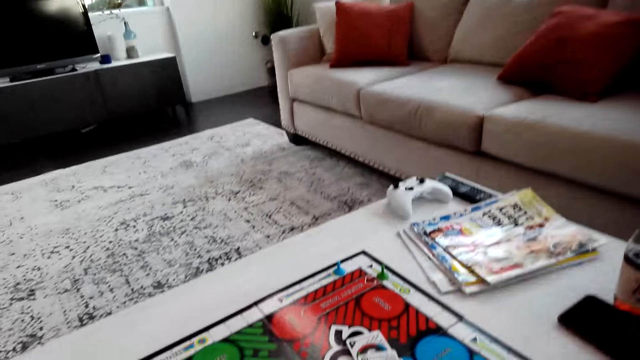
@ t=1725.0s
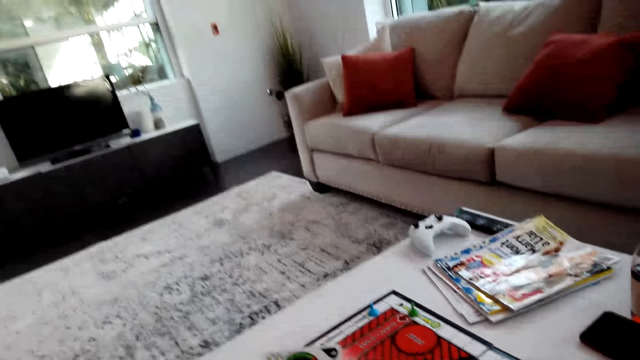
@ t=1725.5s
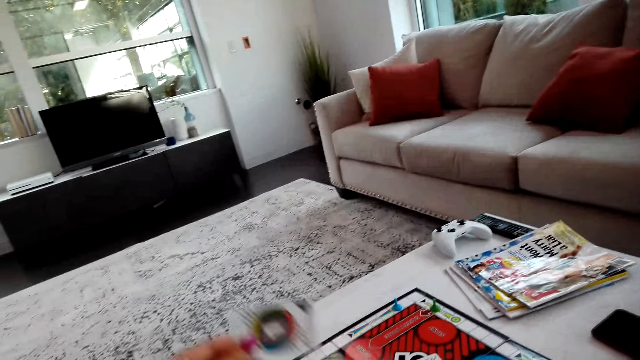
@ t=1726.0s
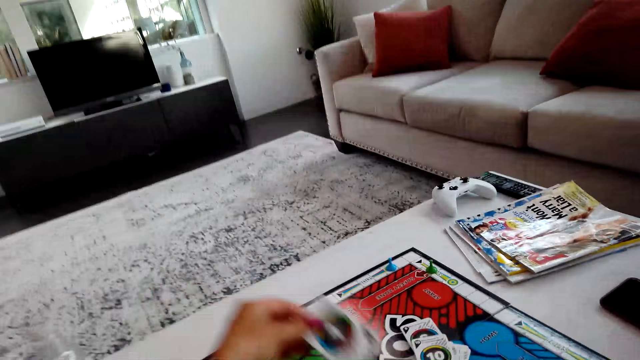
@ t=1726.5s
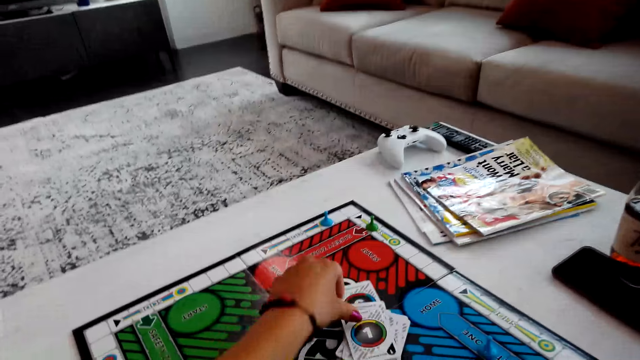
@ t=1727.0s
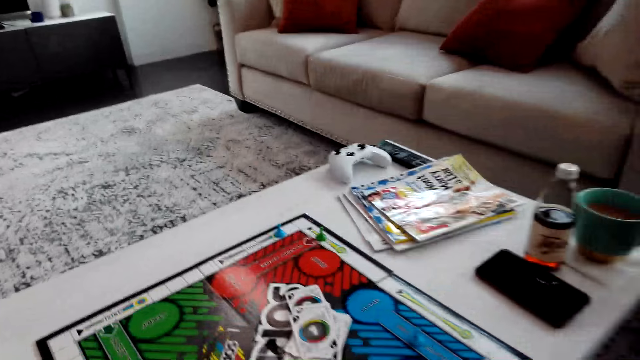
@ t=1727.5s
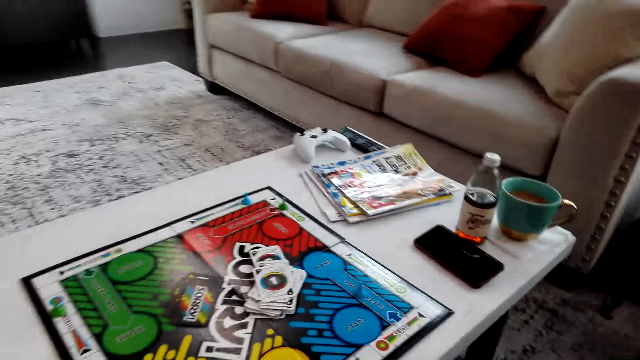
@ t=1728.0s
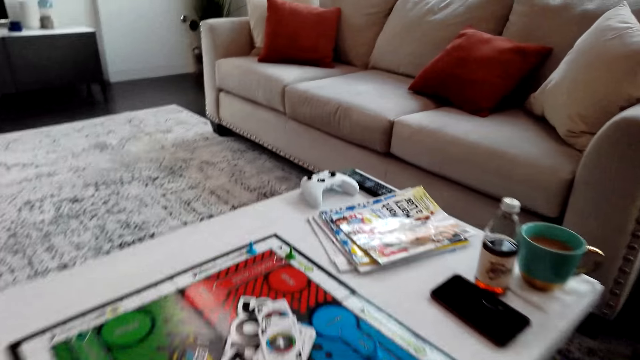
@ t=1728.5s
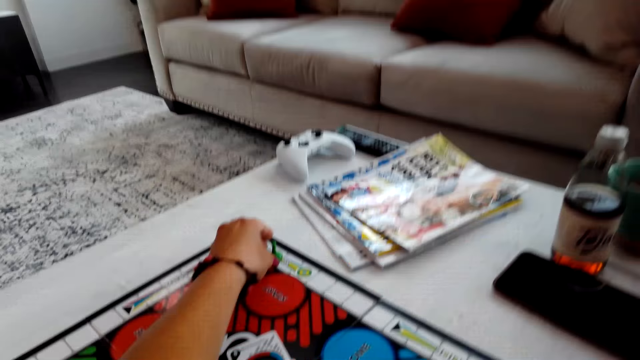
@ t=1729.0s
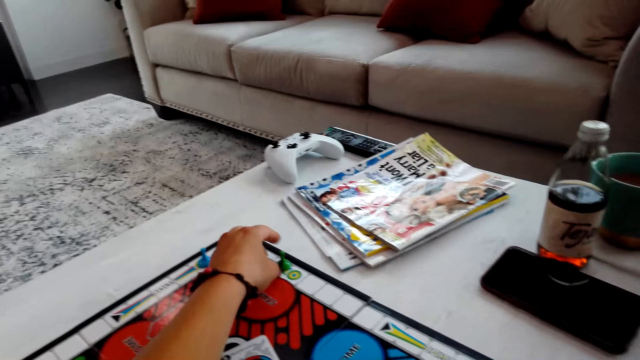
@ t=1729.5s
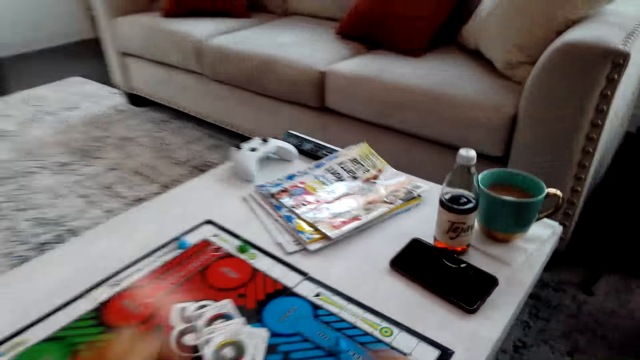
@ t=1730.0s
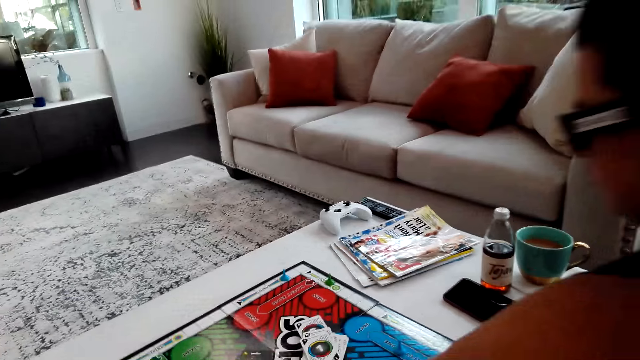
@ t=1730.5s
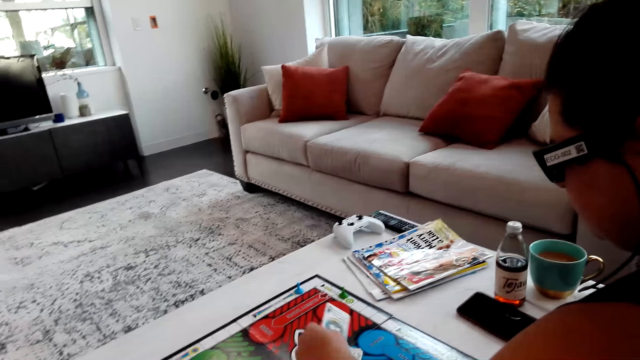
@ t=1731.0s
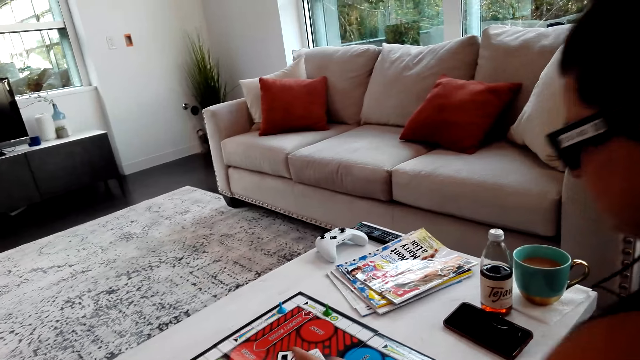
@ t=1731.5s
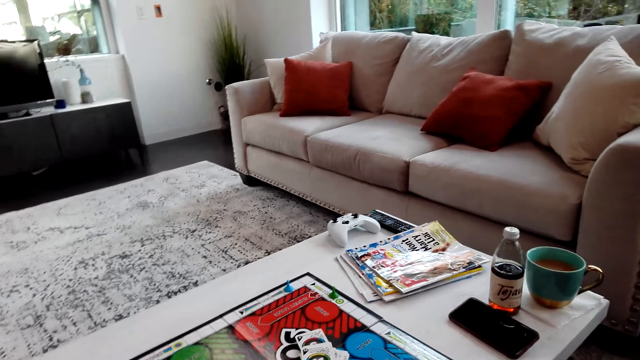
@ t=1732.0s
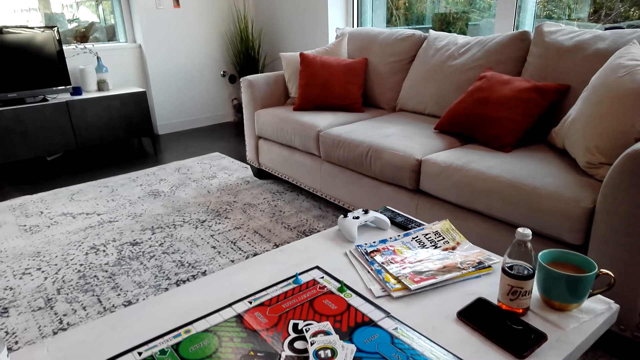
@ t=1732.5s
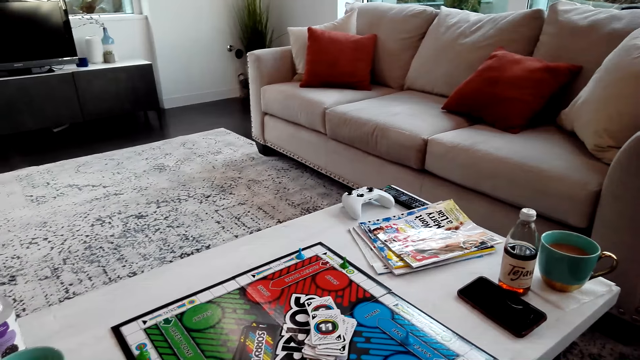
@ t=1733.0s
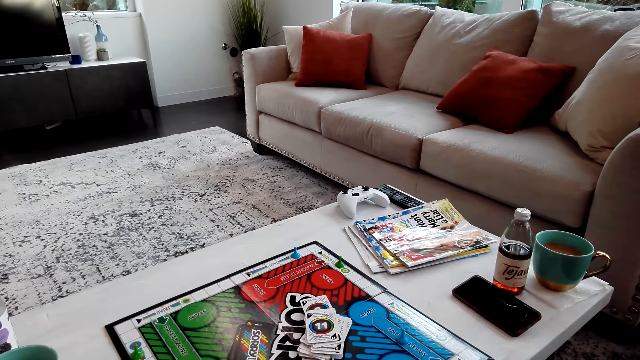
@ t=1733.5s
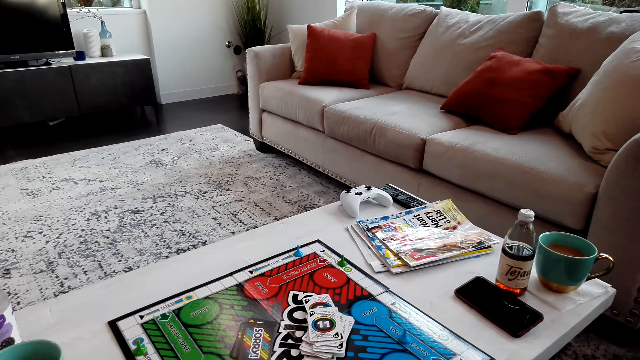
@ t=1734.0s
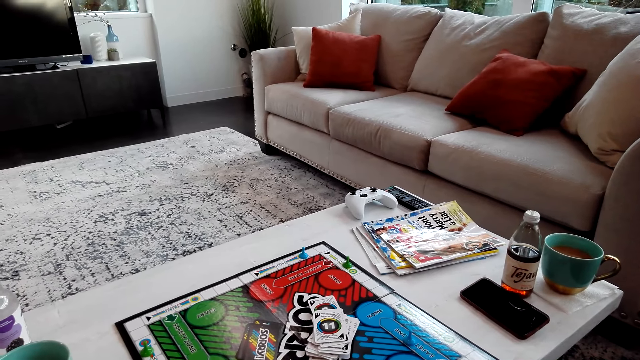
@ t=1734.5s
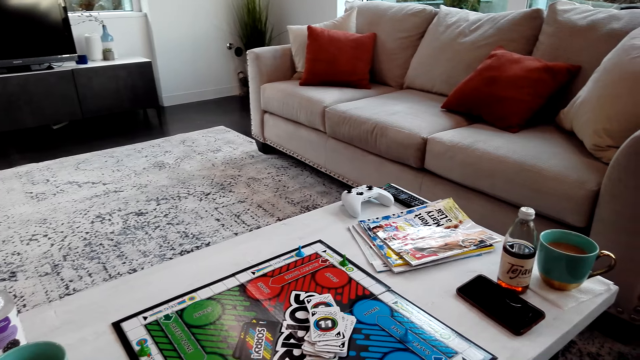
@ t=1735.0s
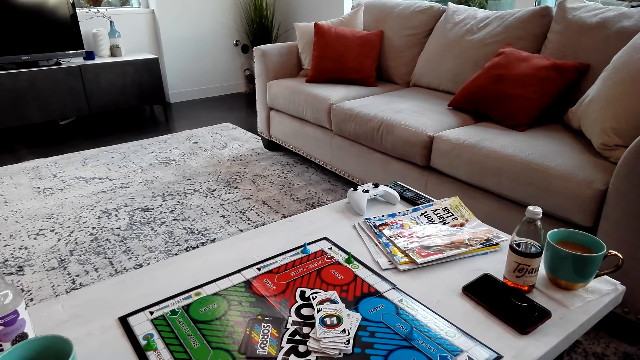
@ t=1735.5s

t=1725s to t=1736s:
The camera wearer plays the game. They put the card on the board. They move the sorry game piece. A person puts the card on the board.

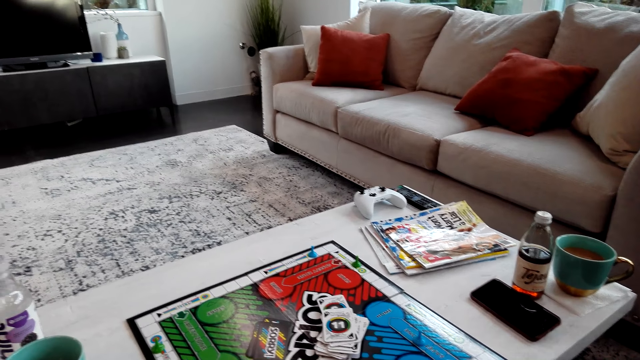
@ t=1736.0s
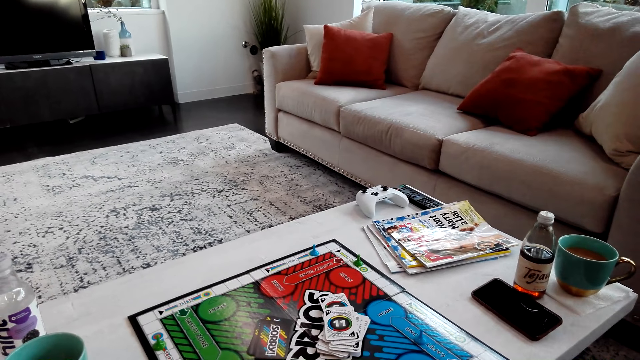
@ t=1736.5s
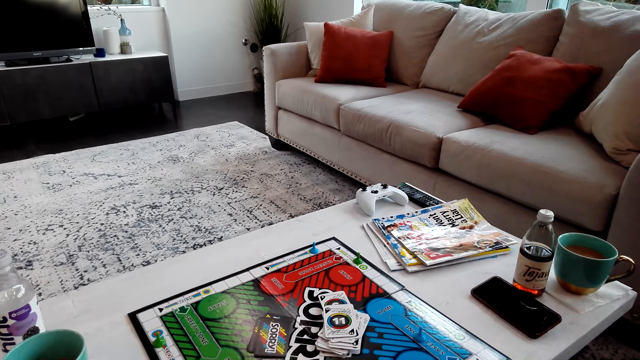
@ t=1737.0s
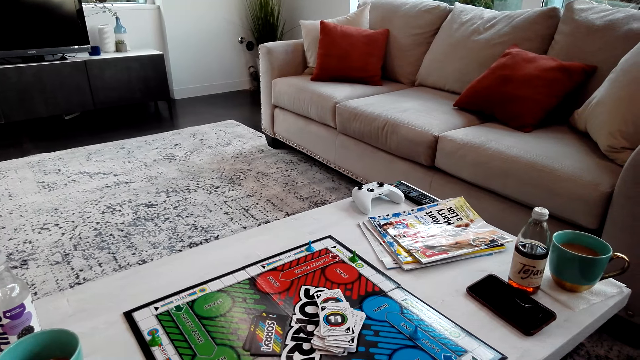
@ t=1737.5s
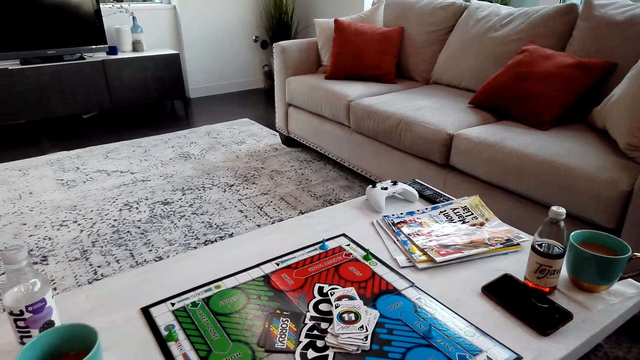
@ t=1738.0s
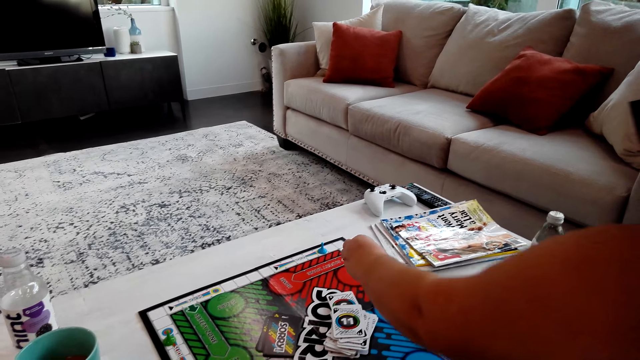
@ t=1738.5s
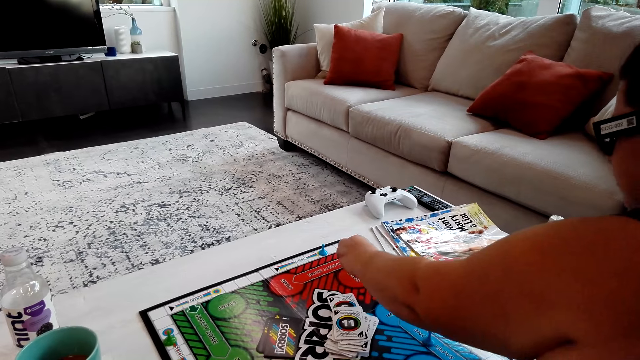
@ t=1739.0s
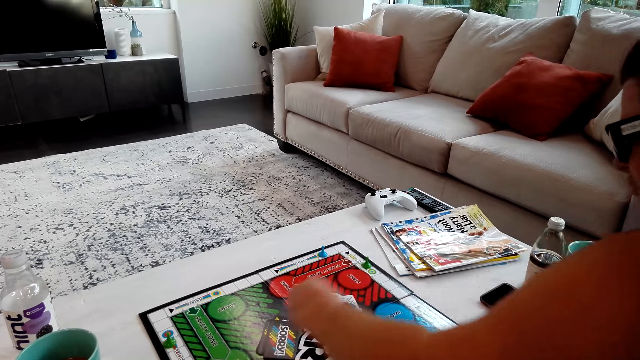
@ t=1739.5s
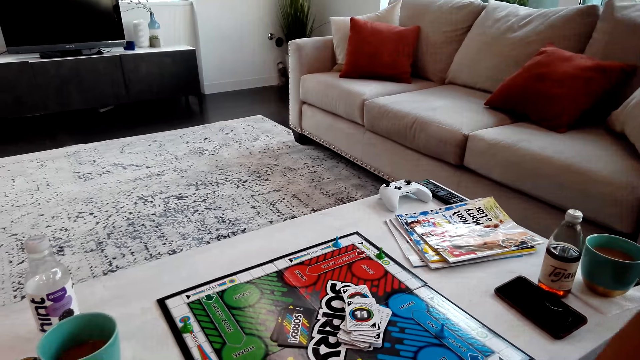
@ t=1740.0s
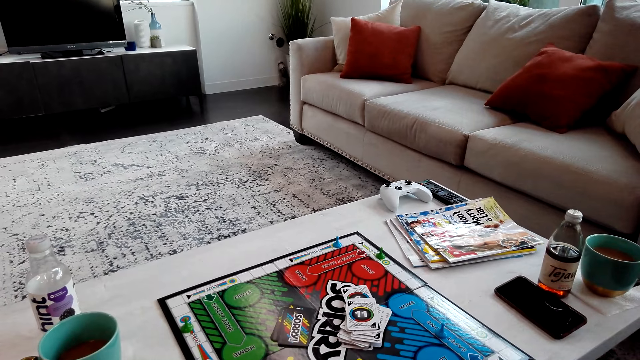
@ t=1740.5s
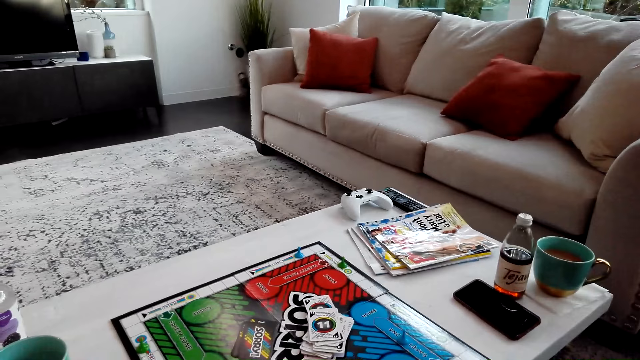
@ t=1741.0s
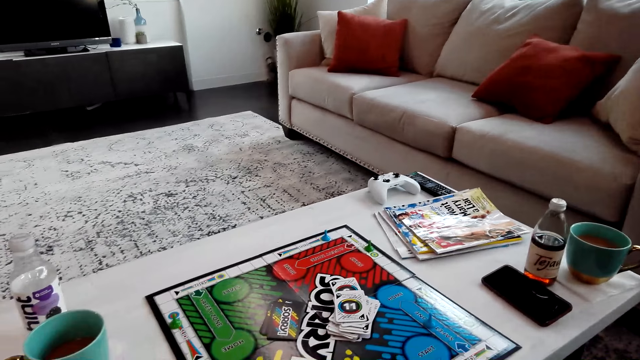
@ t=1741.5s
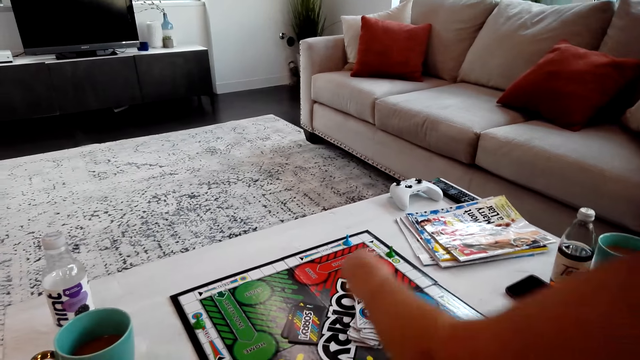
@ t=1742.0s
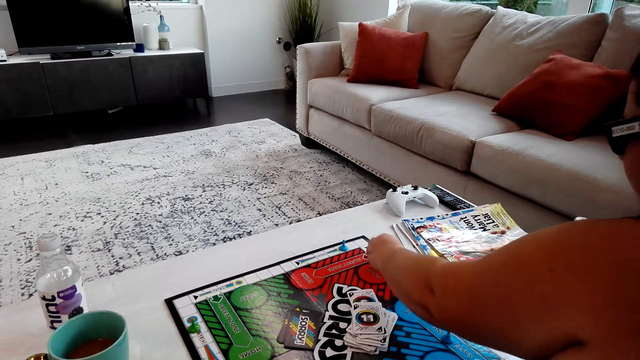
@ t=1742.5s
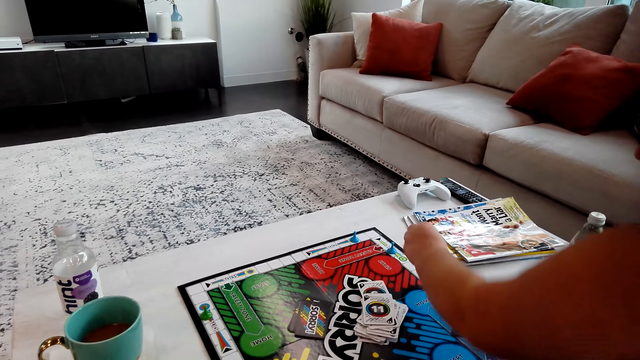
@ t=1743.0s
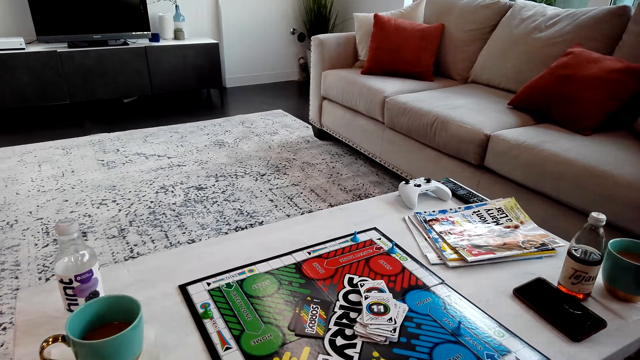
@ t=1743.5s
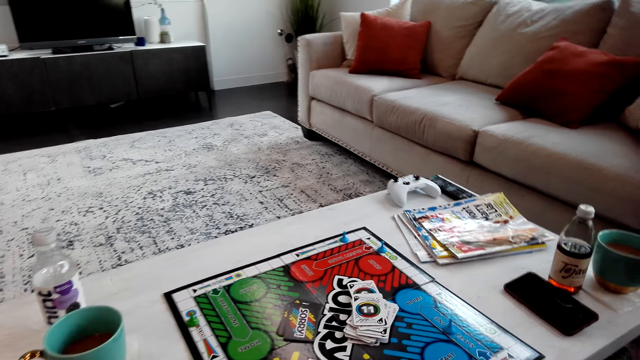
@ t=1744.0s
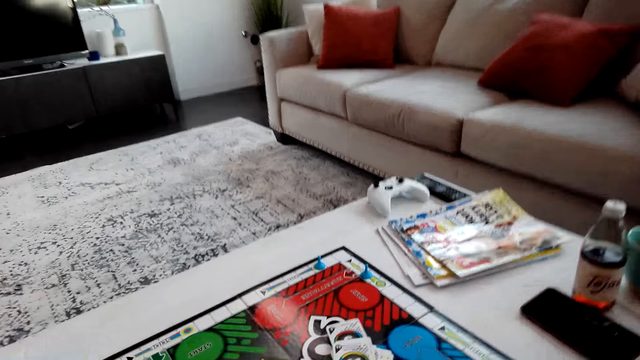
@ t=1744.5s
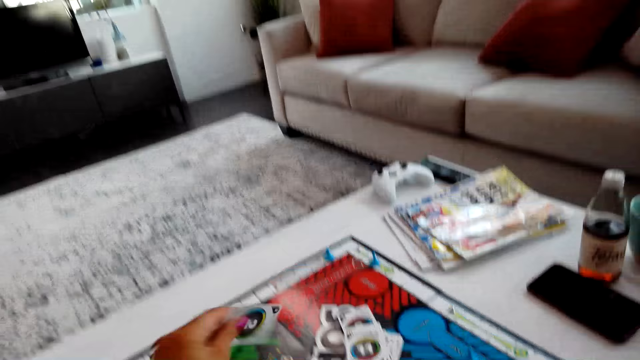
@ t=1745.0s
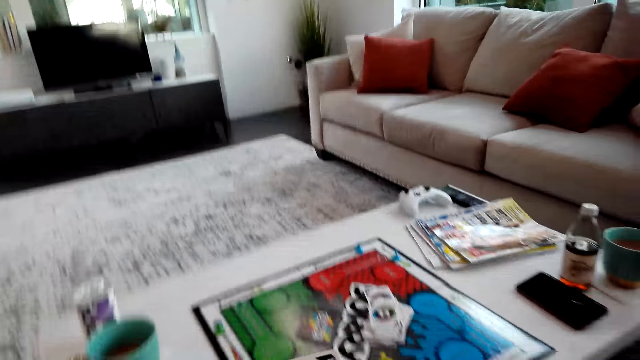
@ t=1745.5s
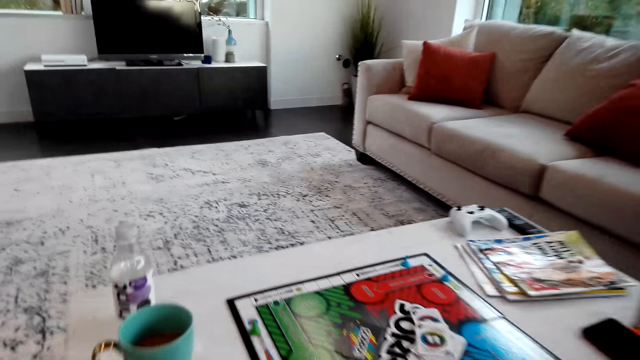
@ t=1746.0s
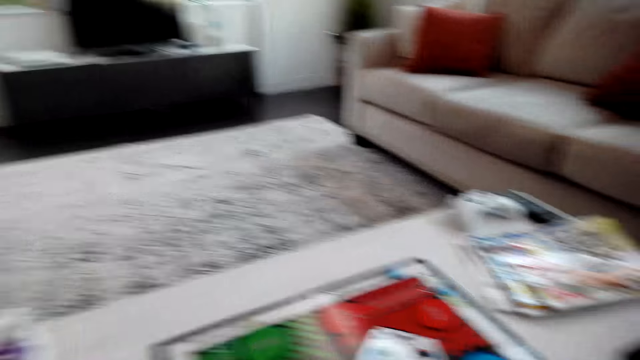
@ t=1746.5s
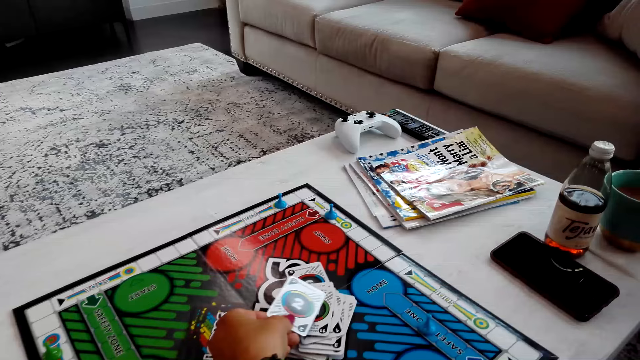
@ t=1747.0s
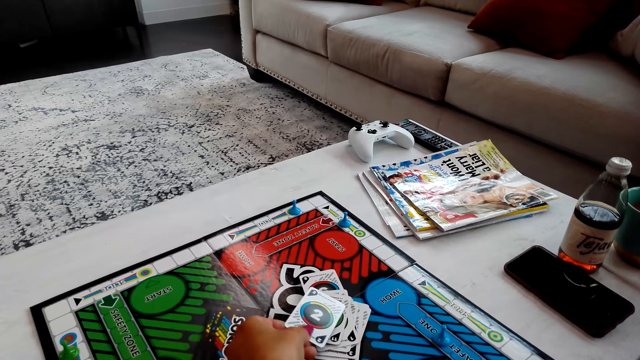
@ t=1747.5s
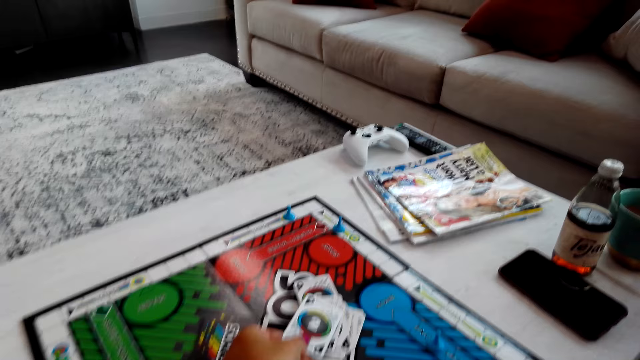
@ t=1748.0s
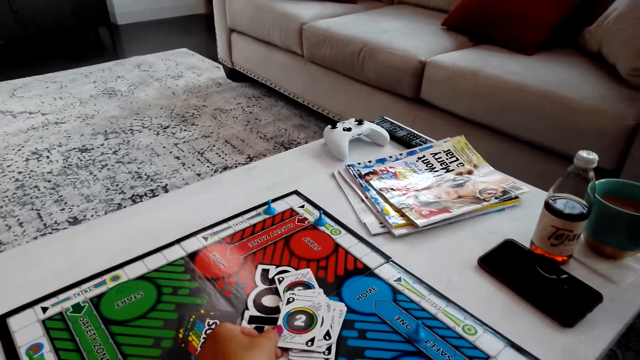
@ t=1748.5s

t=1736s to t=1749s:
A person moves the sorry game piece. The person plays the game. The camera wearer puts the card on the board. They play the card.
